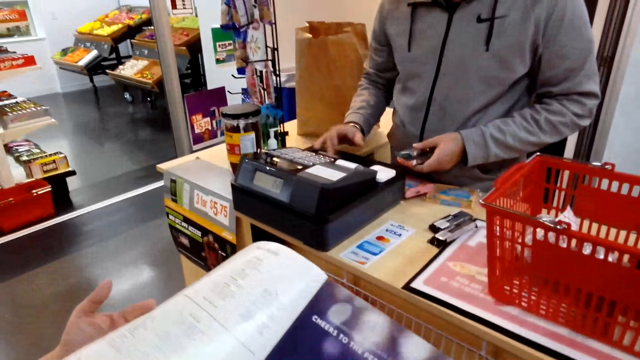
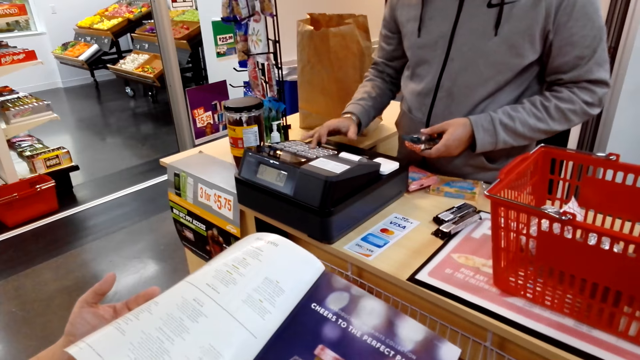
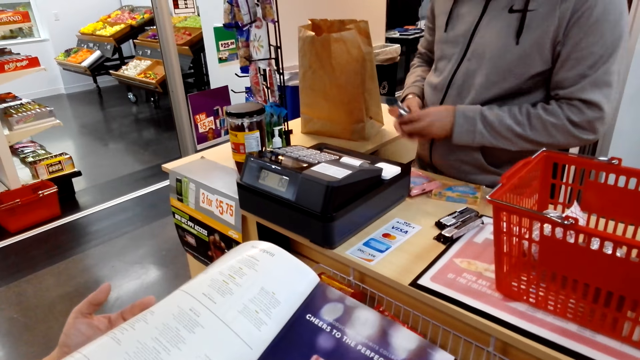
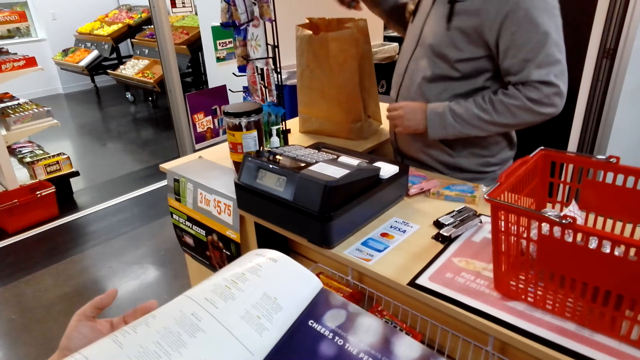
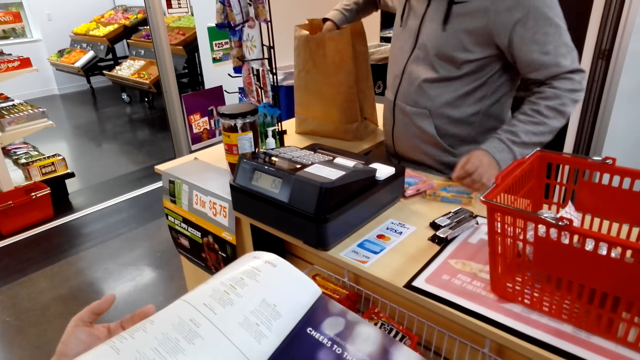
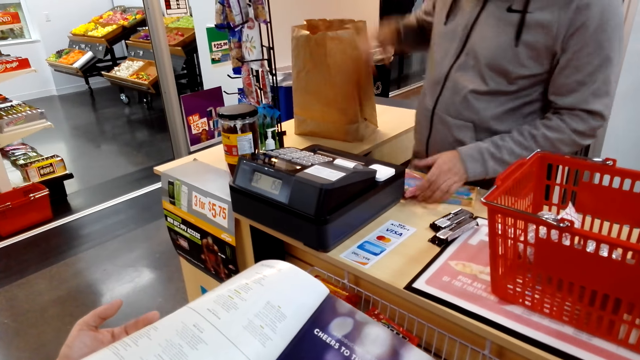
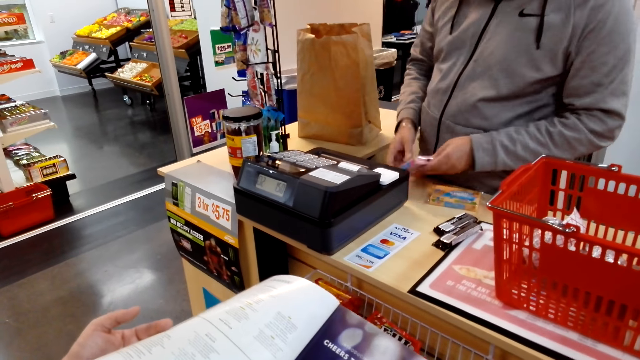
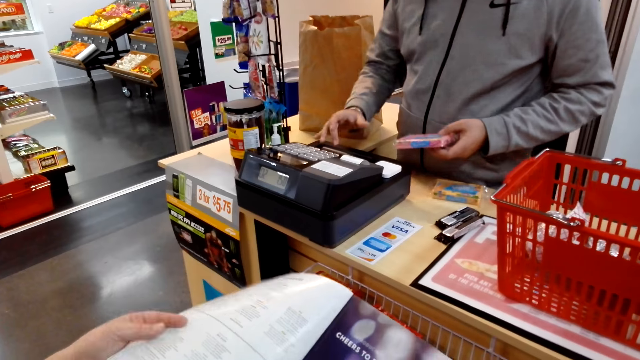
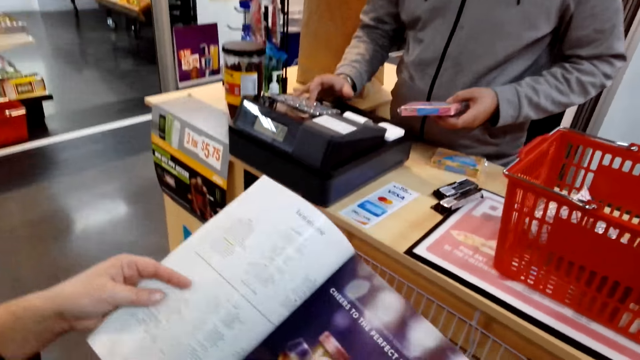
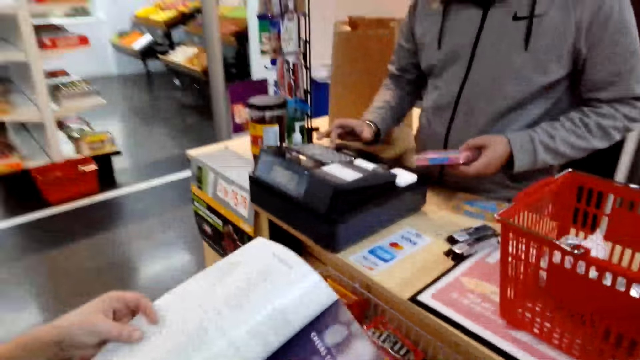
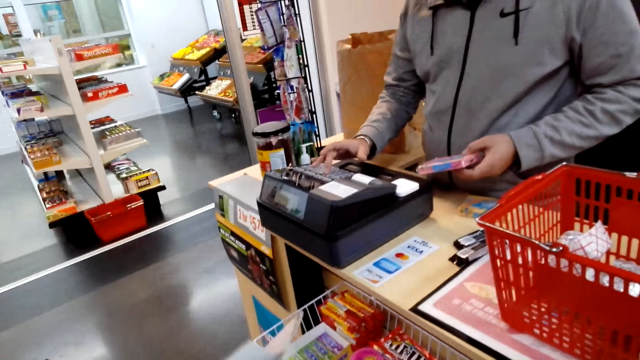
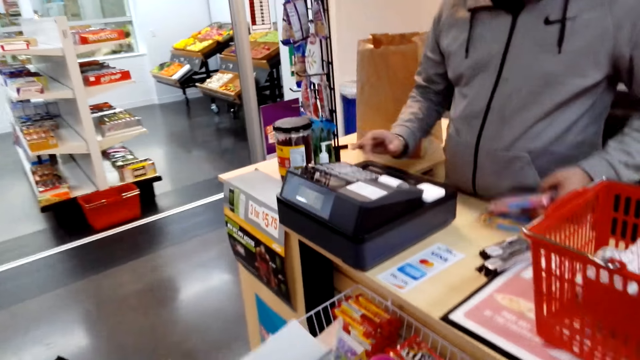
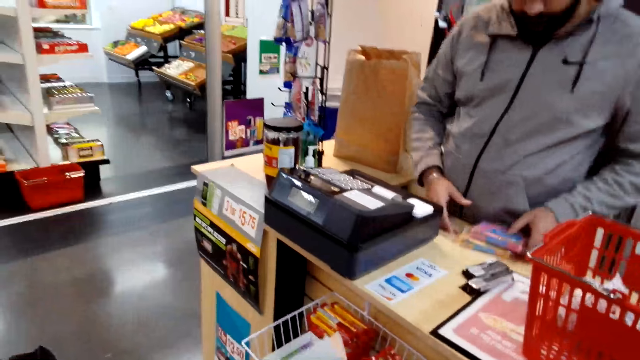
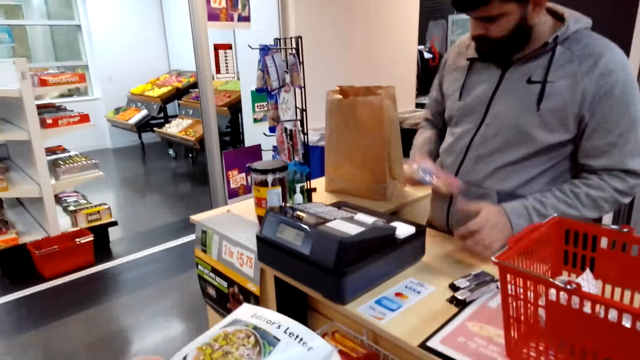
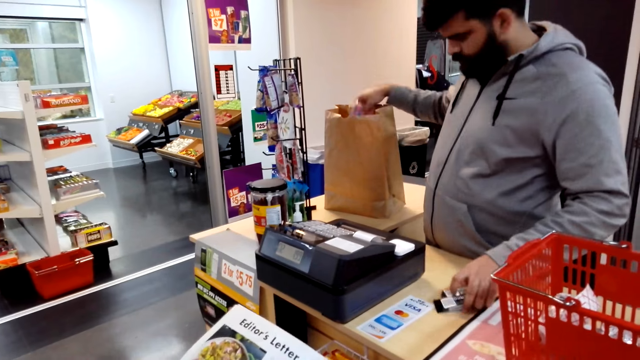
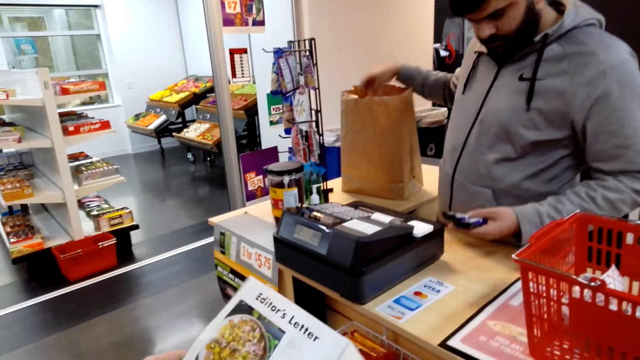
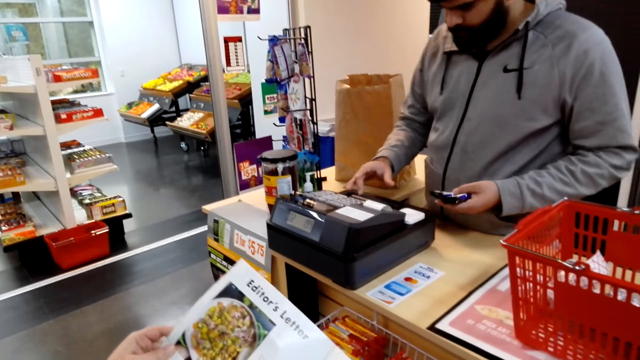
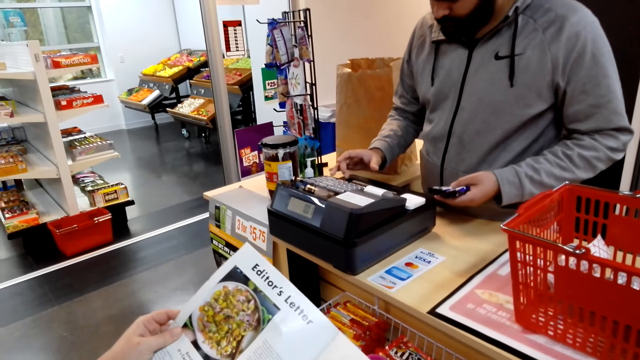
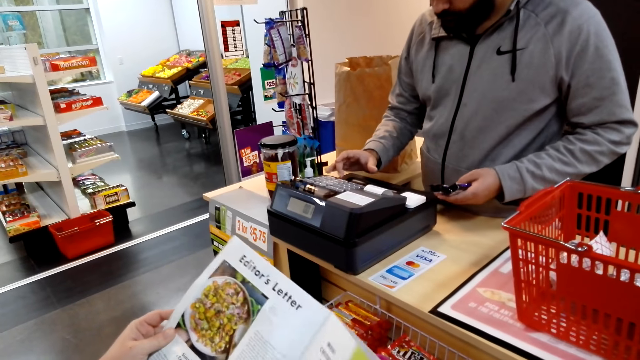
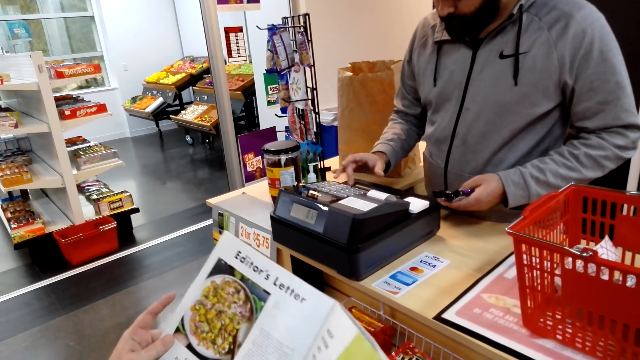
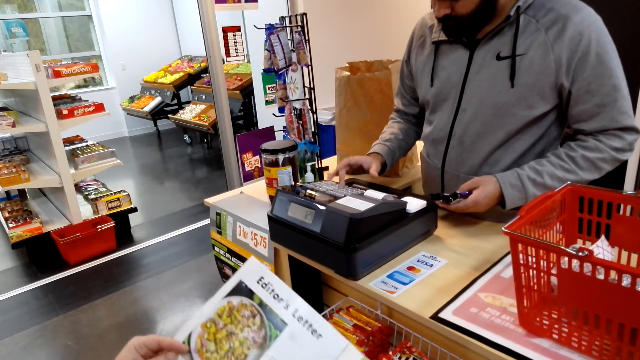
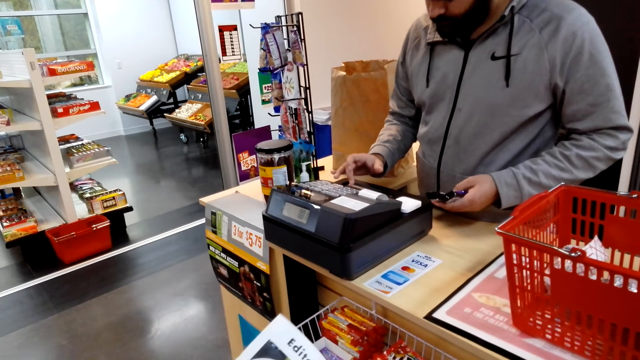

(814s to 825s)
A man puts something in the brown bag. The man picks a bar soap, presses a counter machine, picks the bar soap, and puts bar soaps into the brown bag. The camera wearer picks something from the table. The man presses the counter machine.

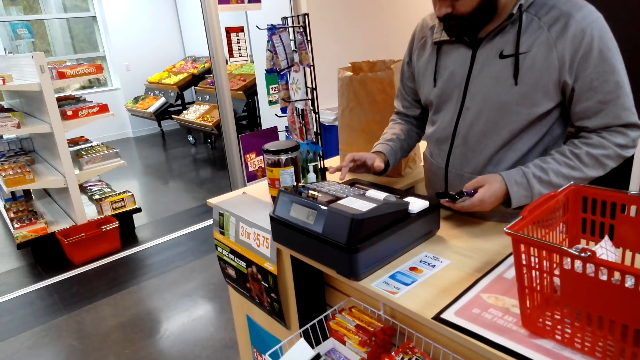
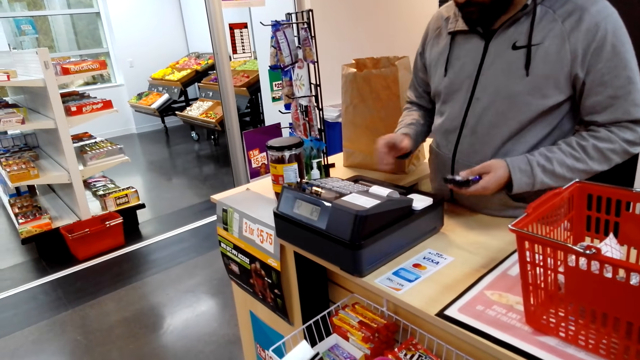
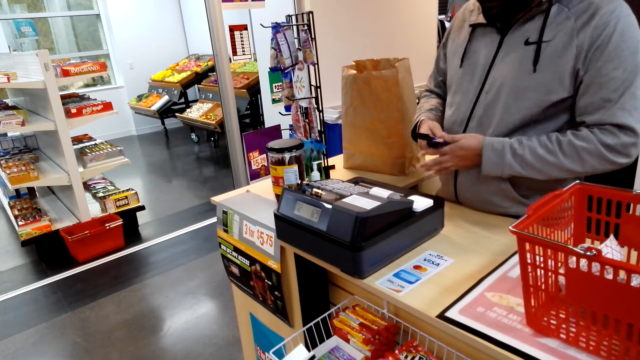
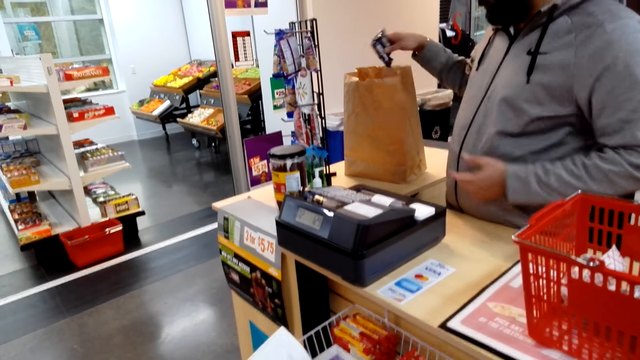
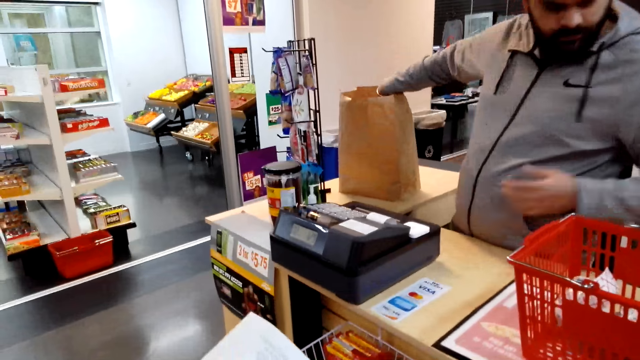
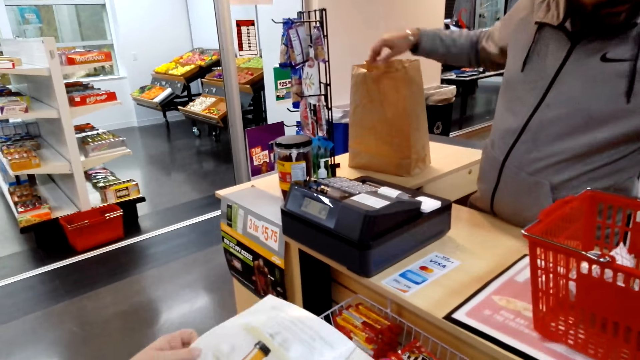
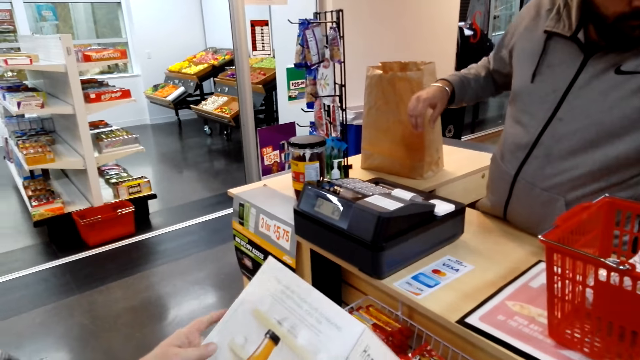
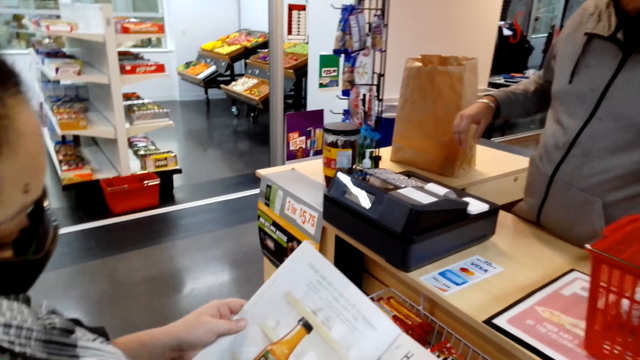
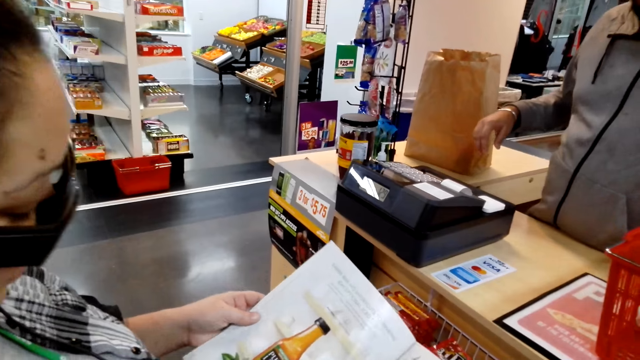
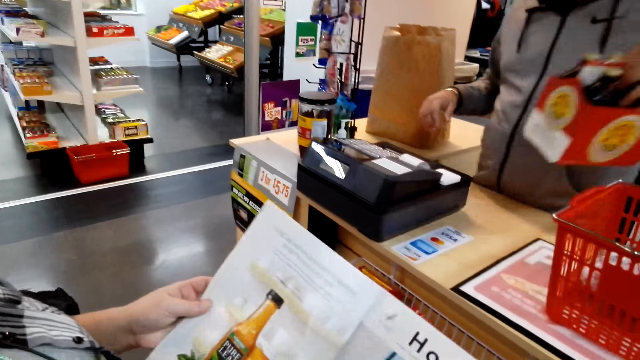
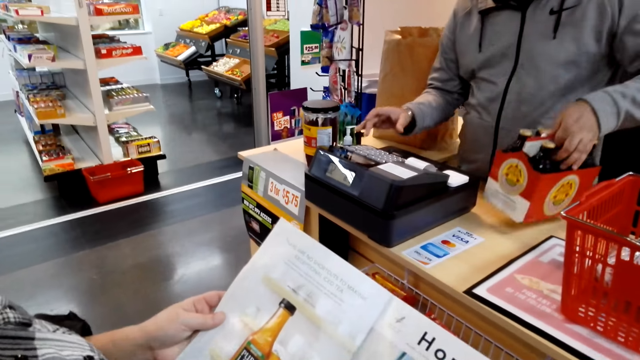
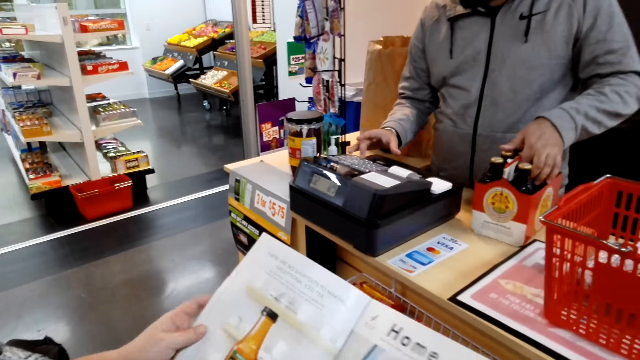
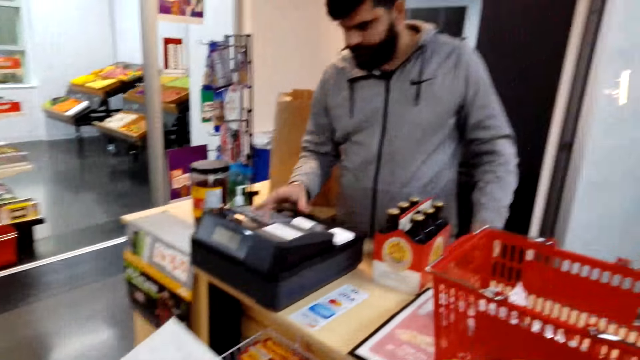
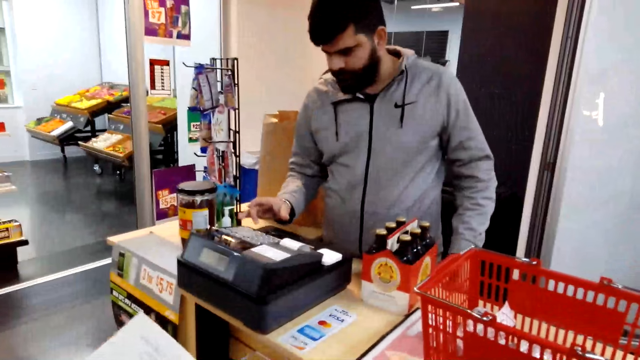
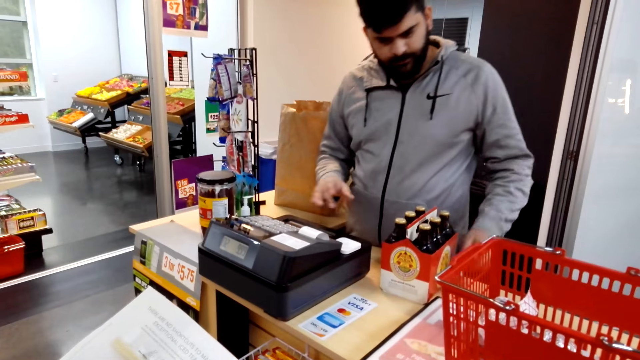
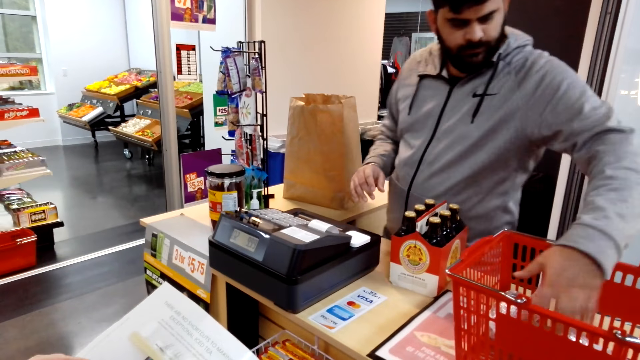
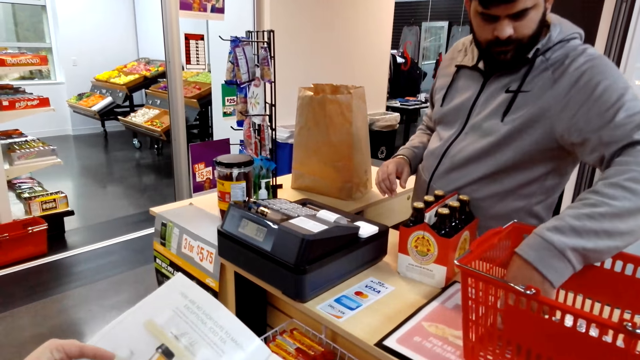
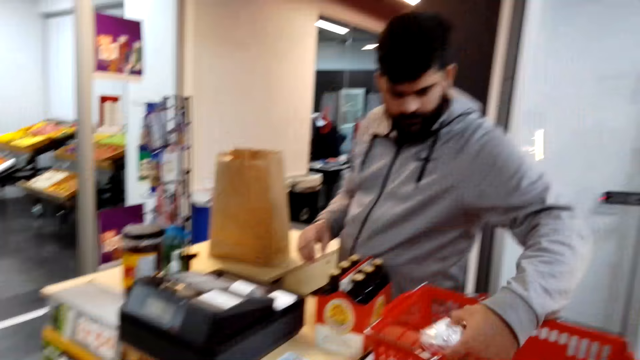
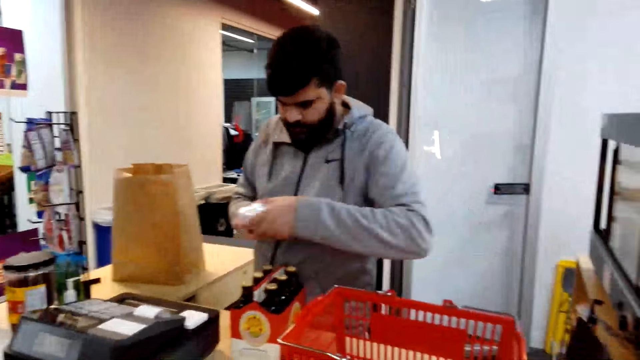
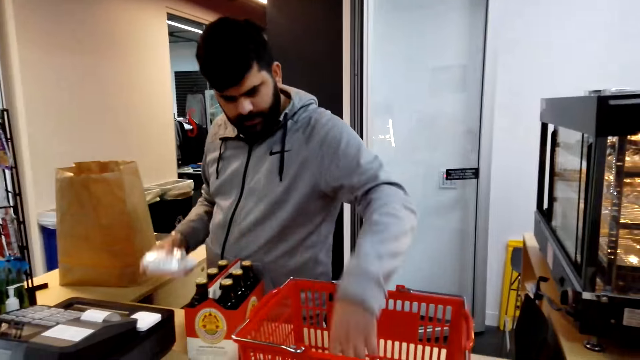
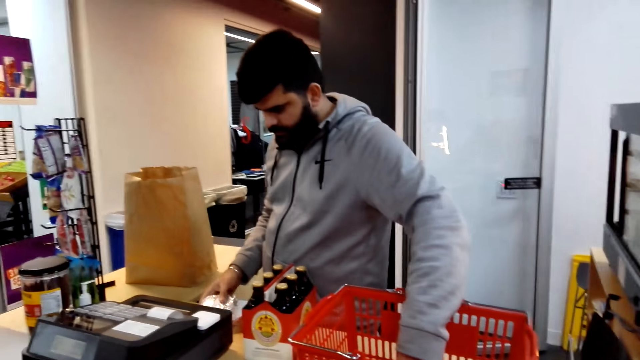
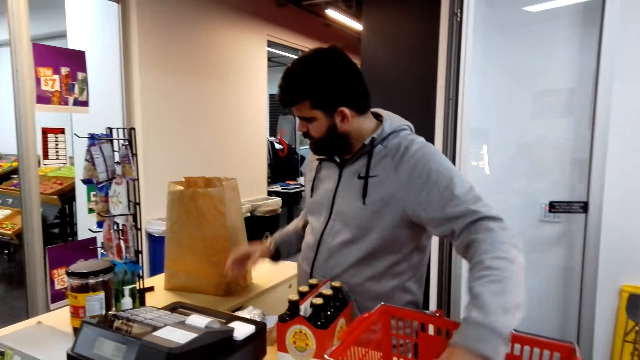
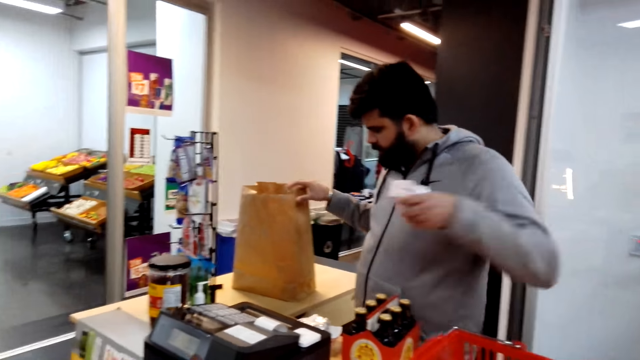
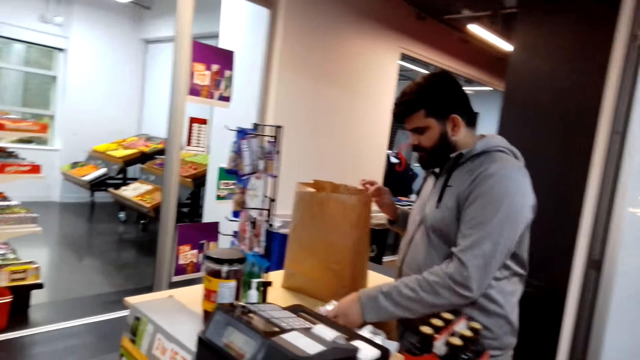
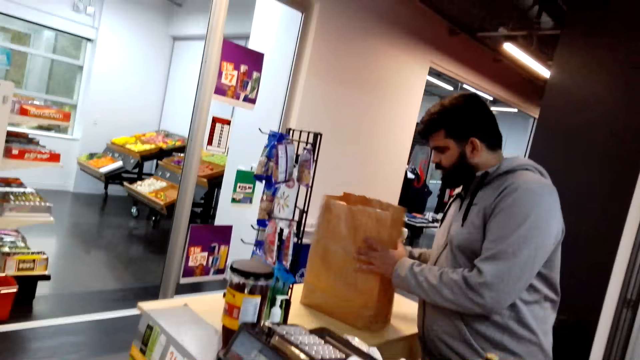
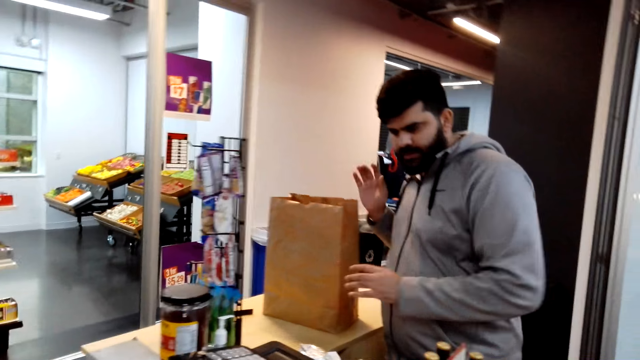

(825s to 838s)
A man puts something into the brown bag. The man picks a box of beer, presses the counter machine, and picks dishes of burger. The man picks the dishes of burger again.
